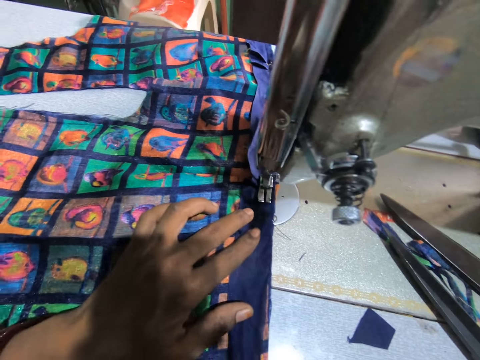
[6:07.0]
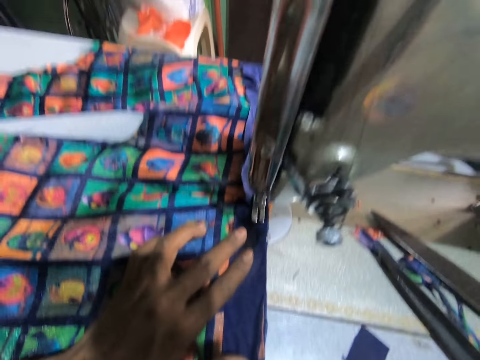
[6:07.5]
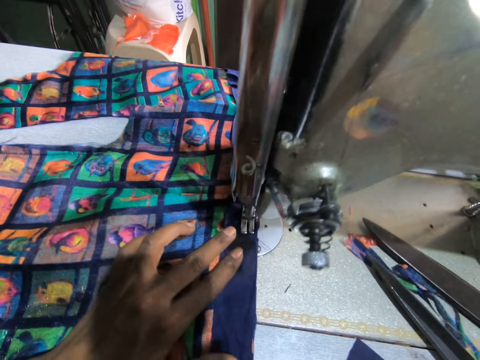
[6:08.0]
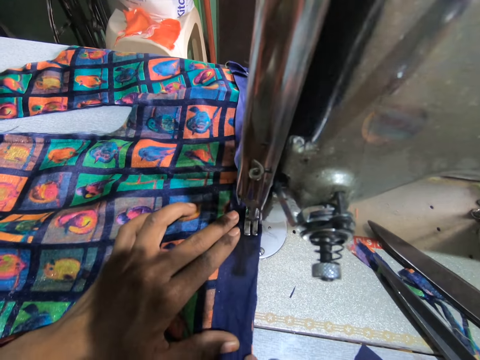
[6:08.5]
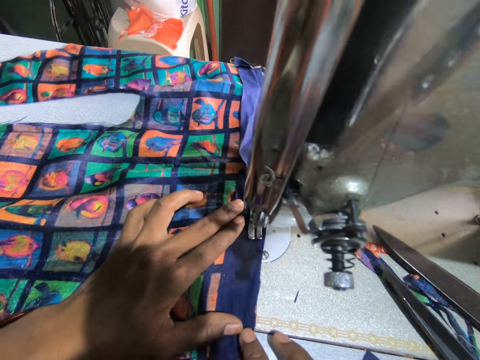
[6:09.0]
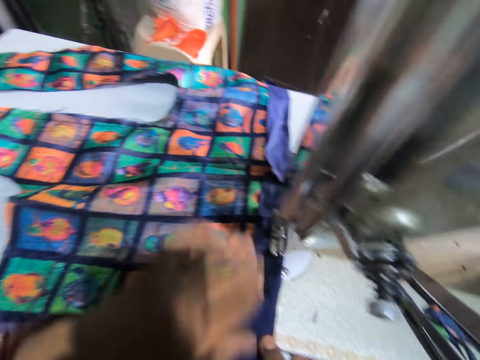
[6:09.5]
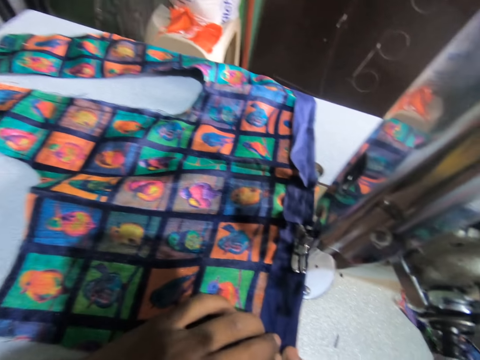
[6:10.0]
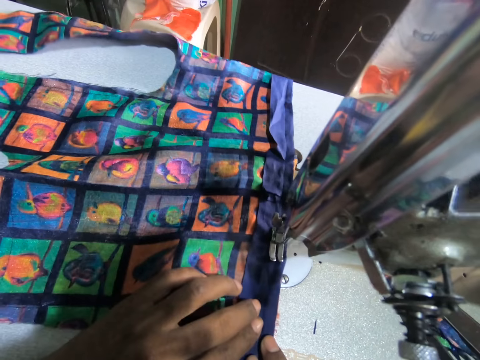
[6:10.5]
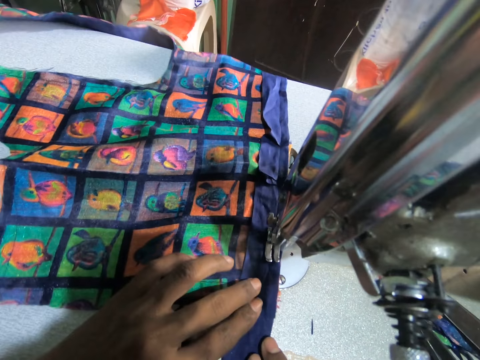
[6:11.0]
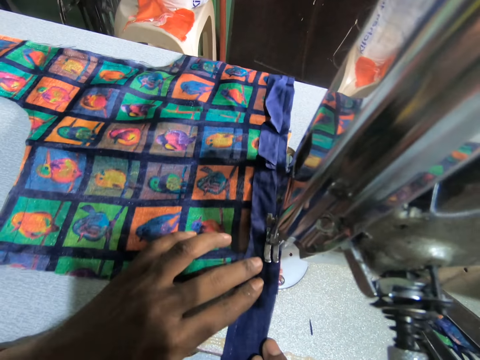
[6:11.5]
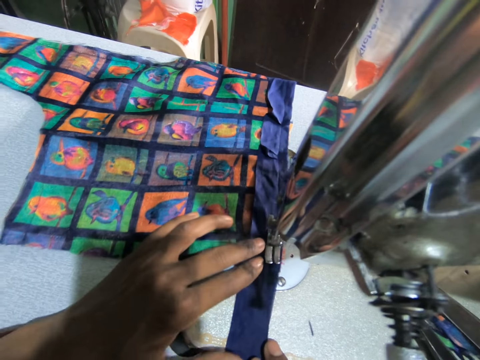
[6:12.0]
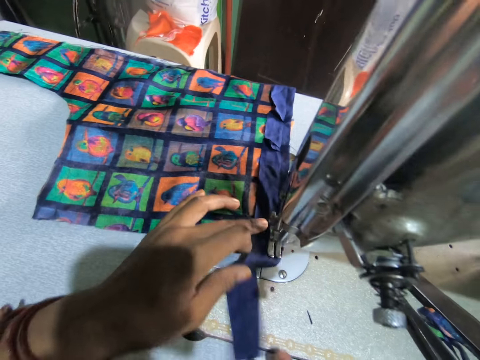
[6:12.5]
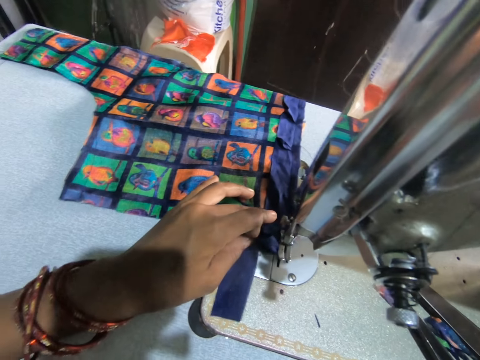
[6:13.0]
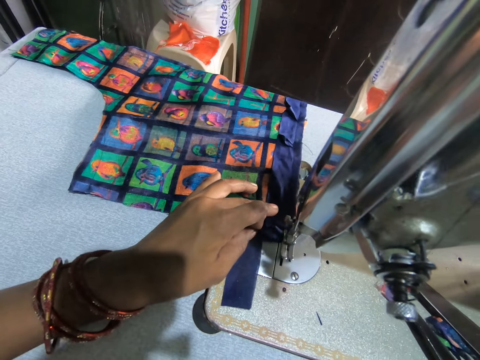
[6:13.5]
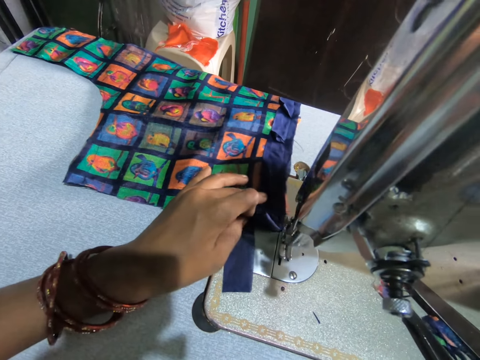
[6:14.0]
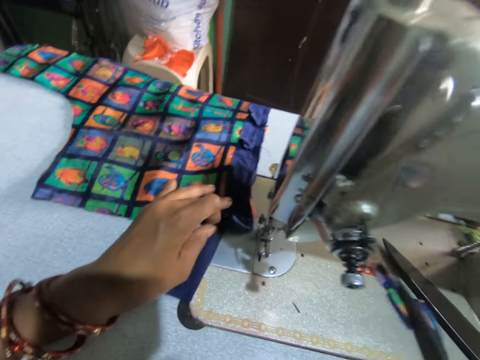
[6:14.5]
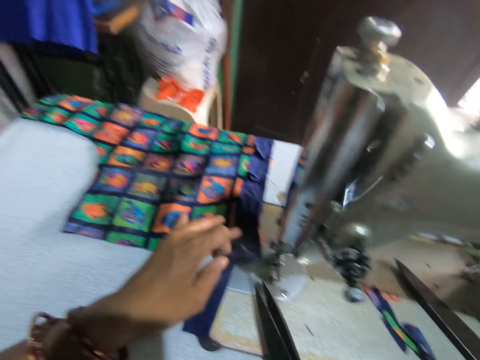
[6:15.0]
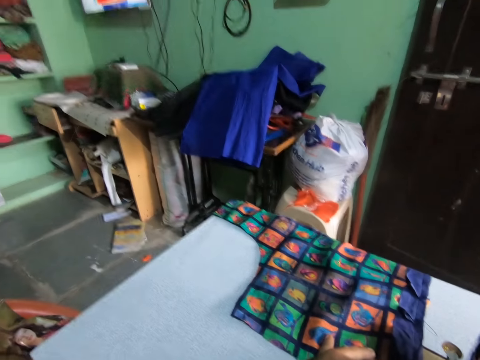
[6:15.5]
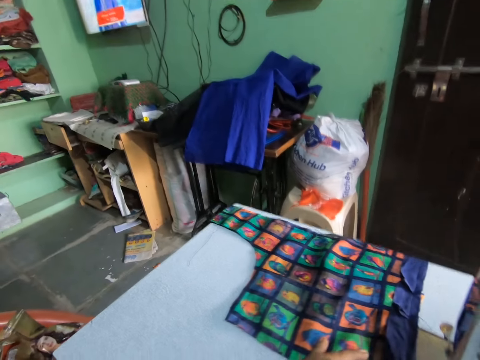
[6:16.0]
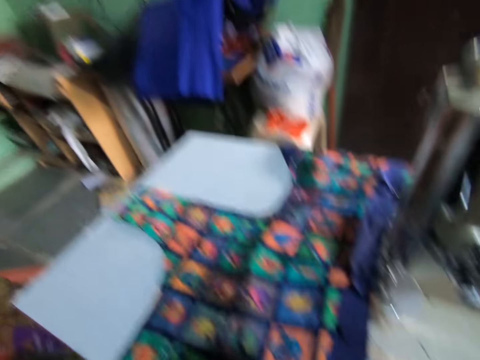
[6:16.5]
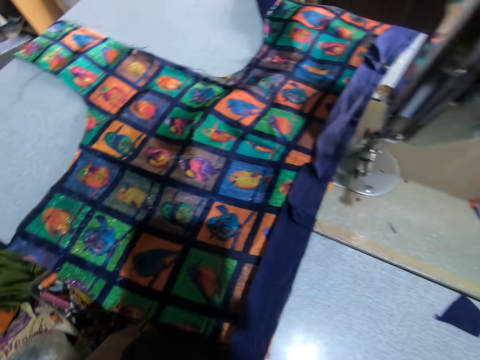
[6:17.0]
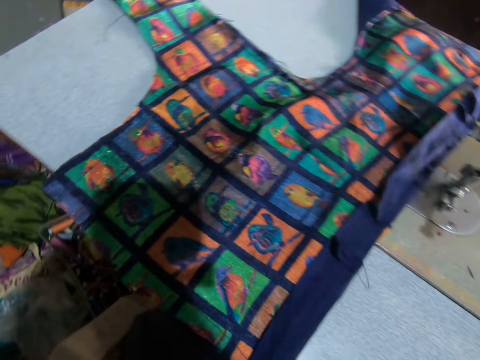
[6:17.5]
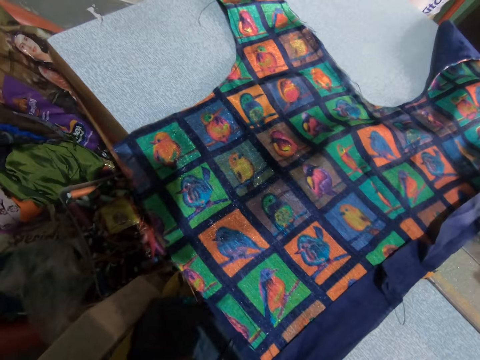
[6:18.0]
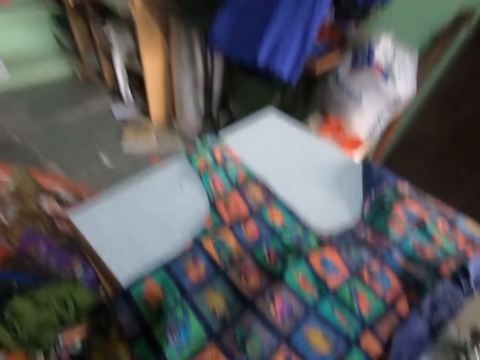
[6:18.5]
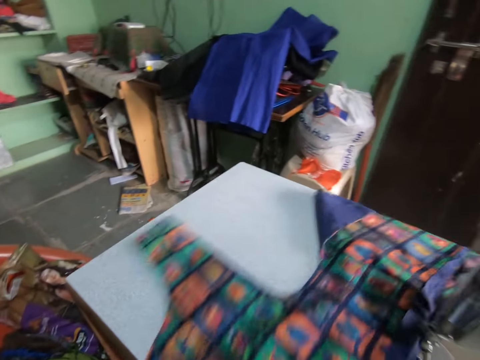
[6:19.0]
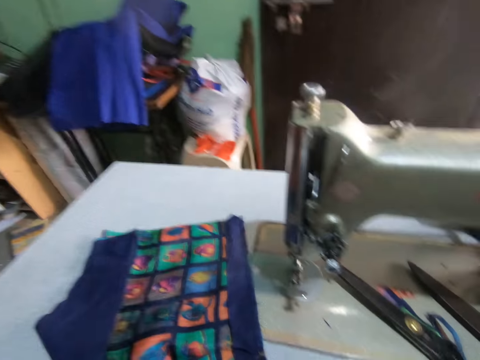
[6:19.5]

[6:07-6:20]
The camera wearer picks up a scissor with a hand. They cut a thread with the scissor. They move a material on the sewing machine with a hand.

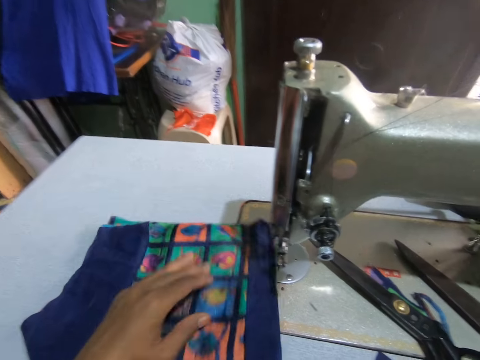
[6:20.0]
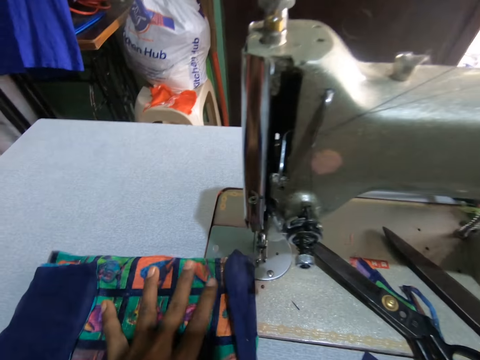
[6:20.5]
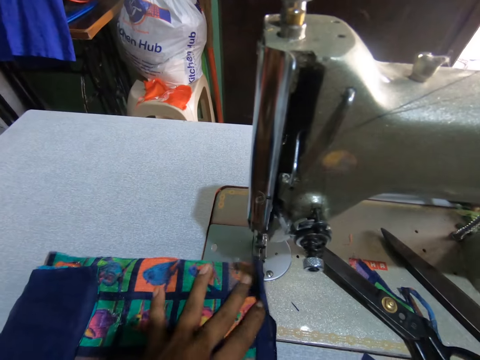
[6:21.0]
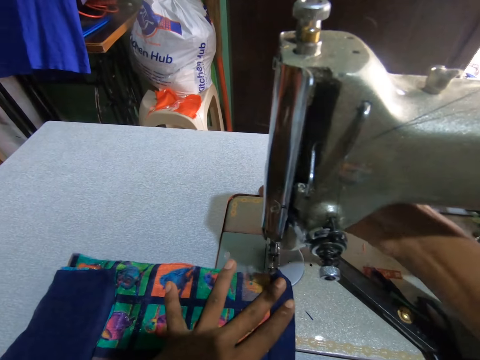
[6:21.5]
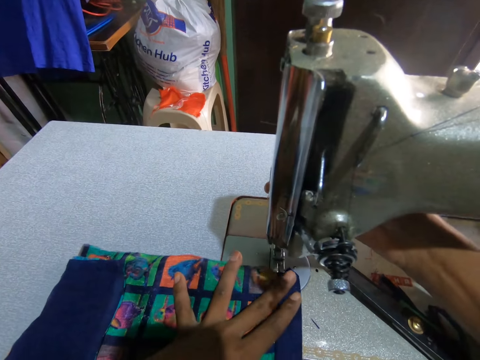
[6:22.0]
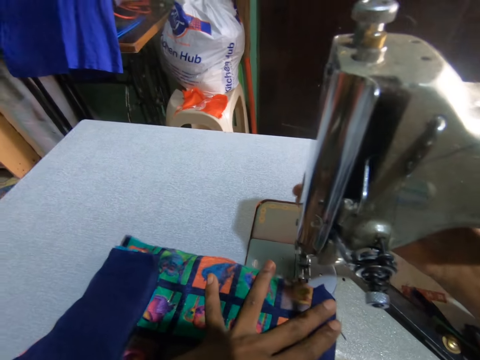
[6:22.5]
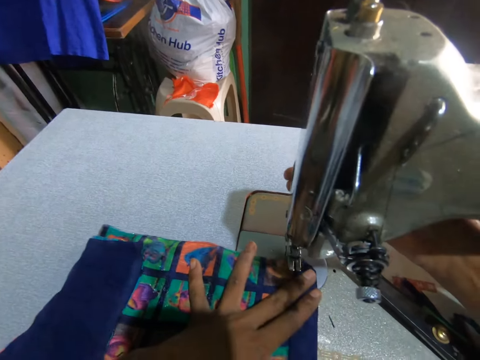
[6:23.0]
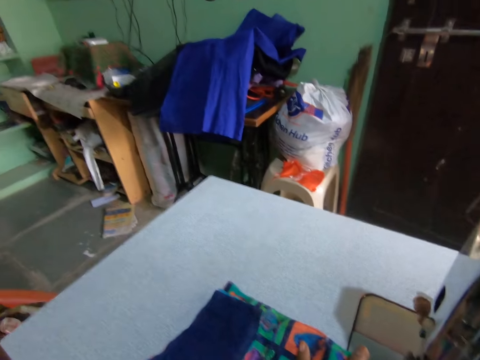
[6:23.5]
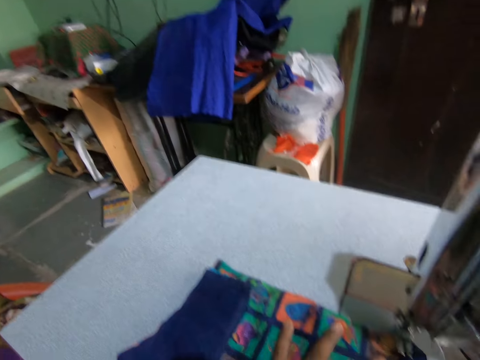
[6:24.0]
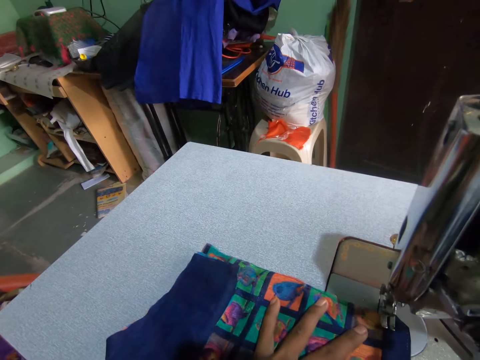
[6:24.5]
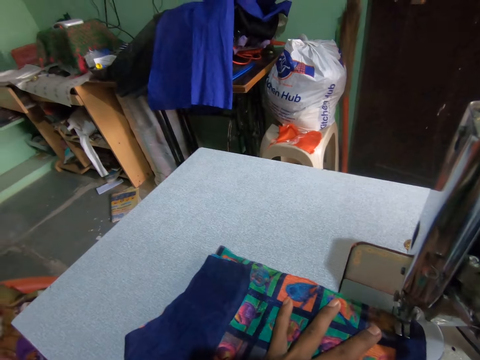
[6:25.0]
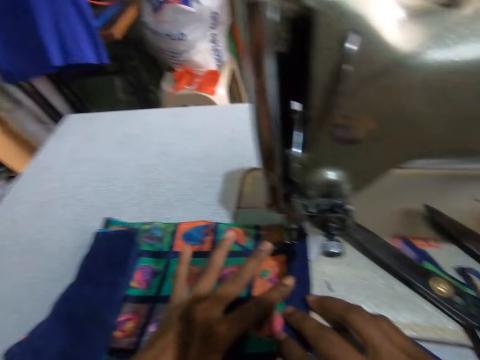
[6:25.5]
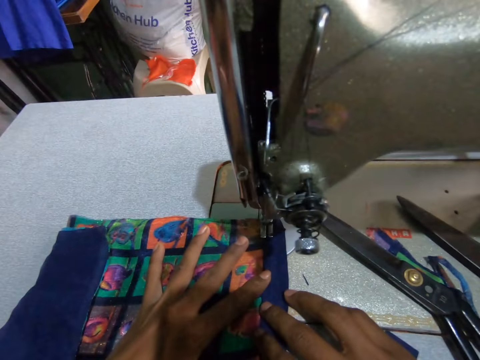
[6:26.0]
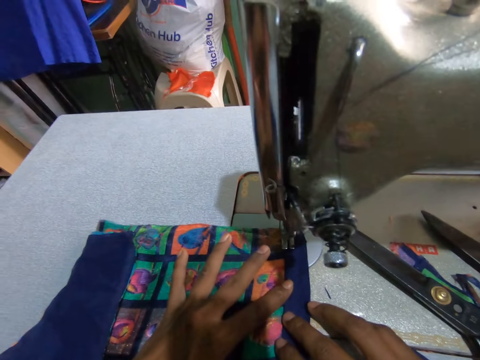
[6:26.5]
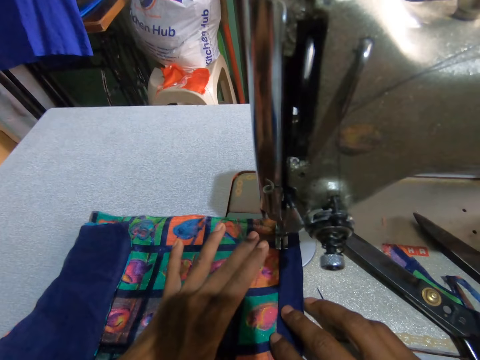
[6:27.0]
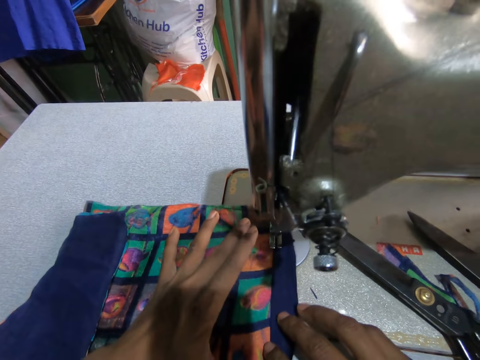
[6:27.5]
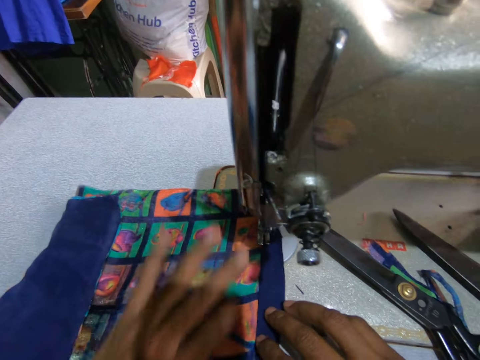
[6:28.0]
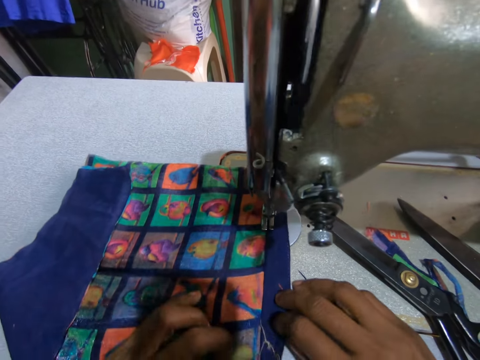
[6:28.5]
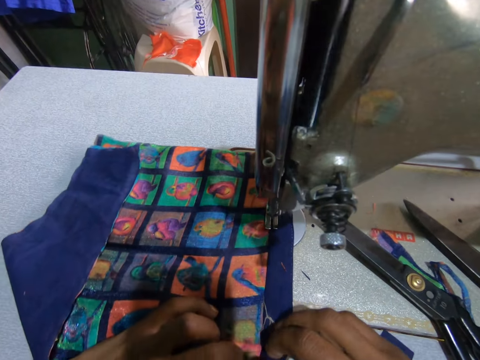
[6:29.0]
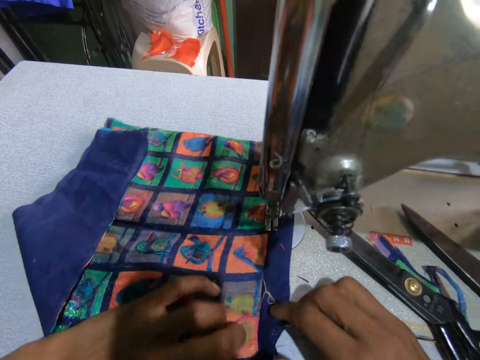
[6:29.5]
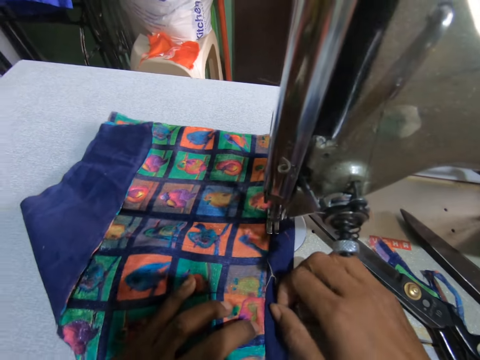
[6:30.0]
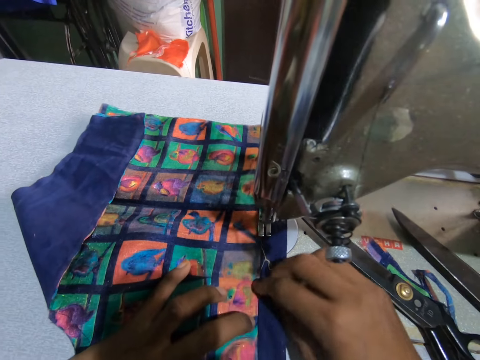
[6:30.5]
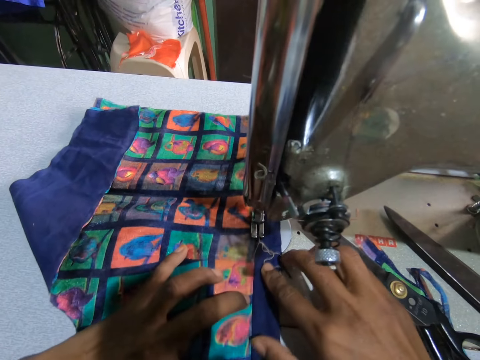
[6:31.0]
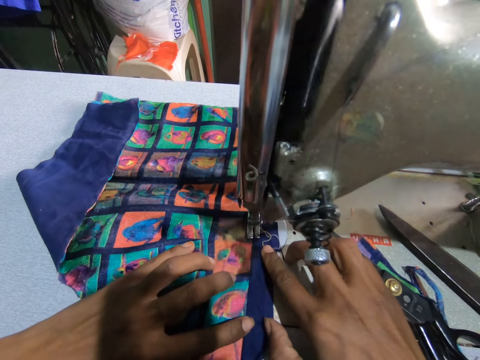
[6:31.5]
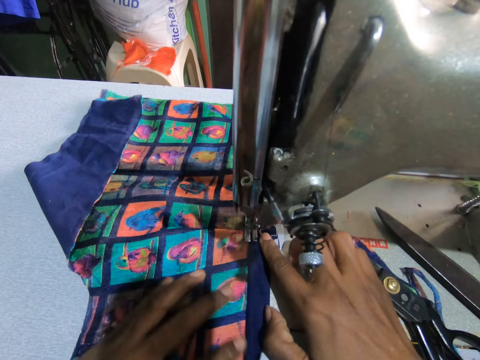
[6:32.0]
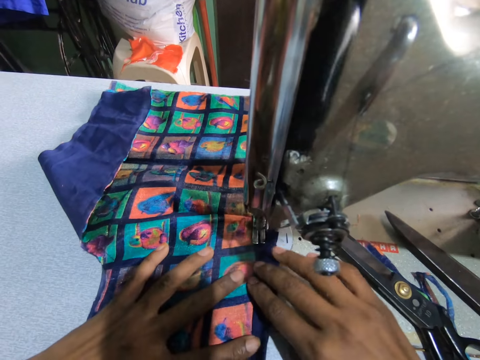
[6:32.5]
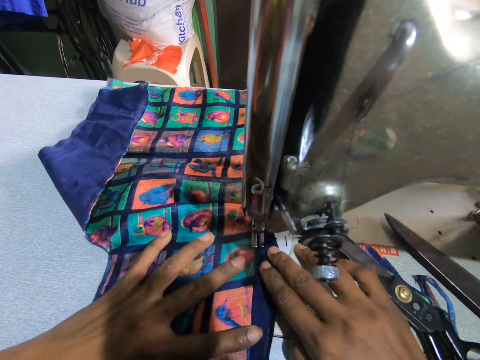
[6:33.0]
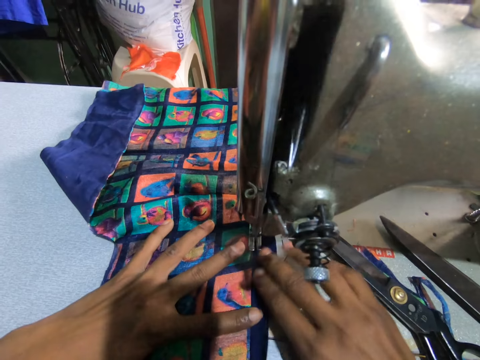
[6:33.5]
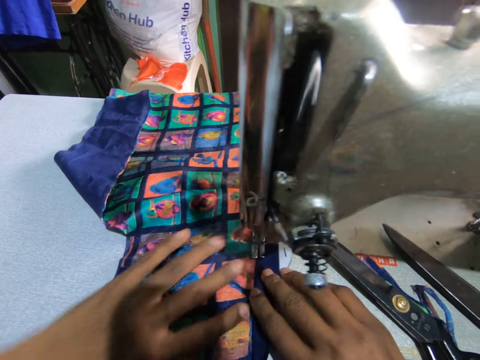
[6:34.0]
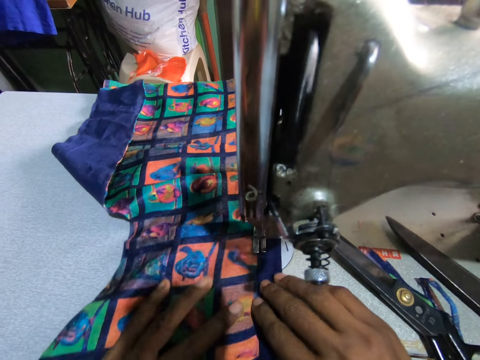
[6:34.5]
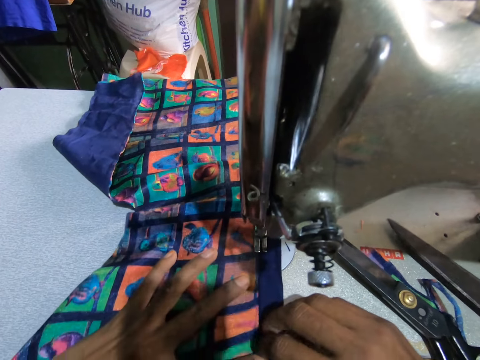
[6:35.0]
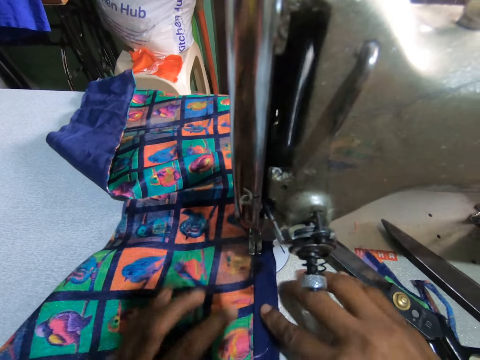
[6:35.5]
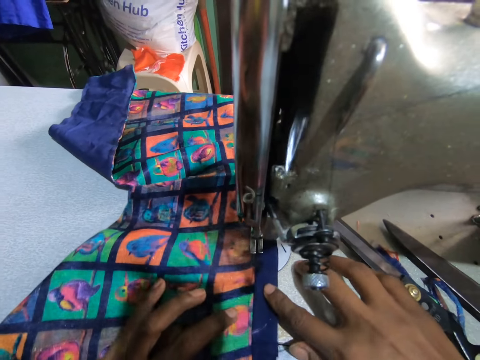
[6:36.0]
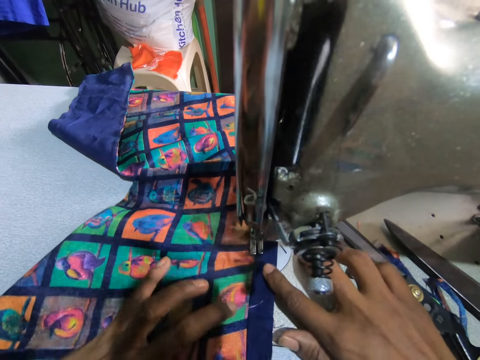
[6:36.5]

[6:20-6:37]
The camera wearer moves a presser ball lifter with a hand. They sew the material. They sew the materials with a sewing machine.
